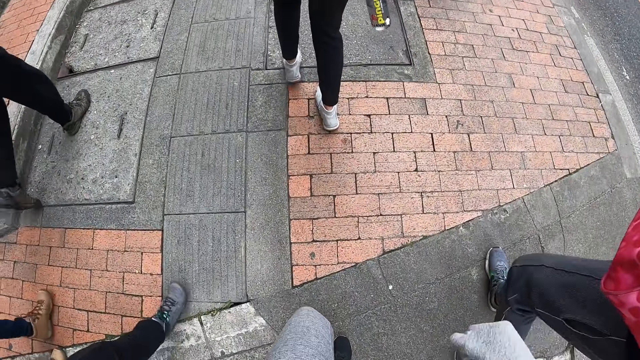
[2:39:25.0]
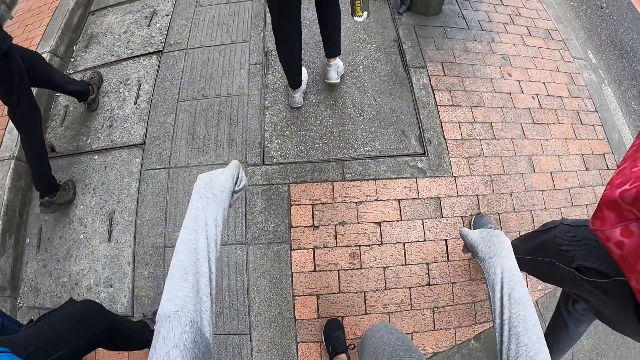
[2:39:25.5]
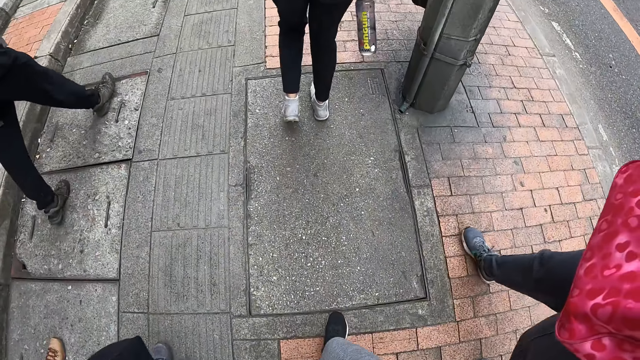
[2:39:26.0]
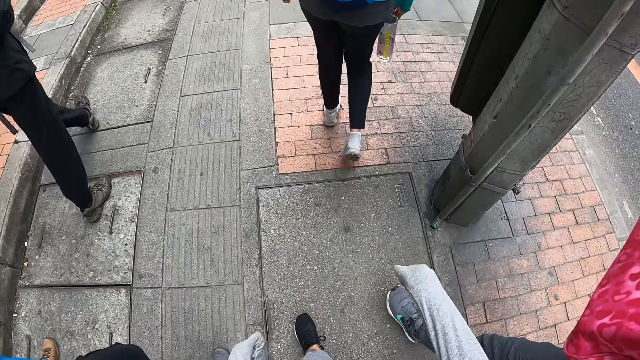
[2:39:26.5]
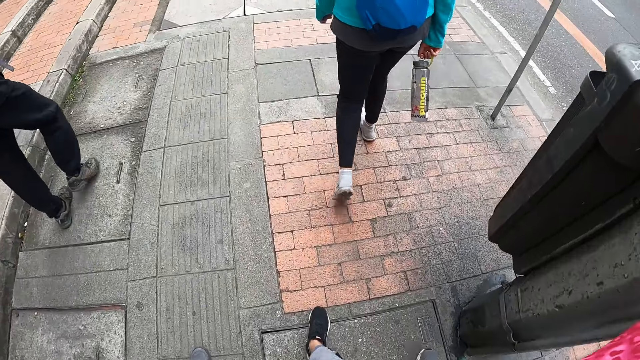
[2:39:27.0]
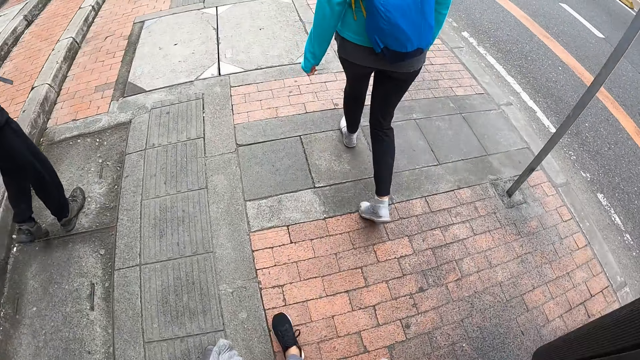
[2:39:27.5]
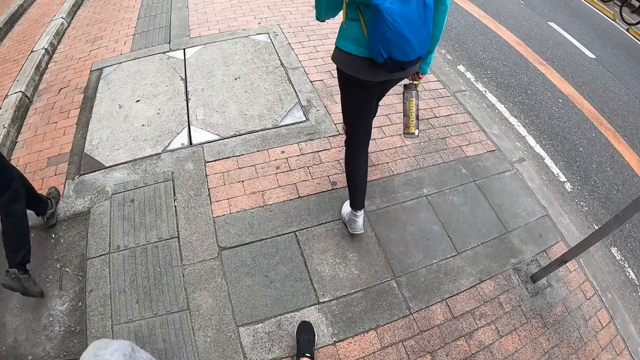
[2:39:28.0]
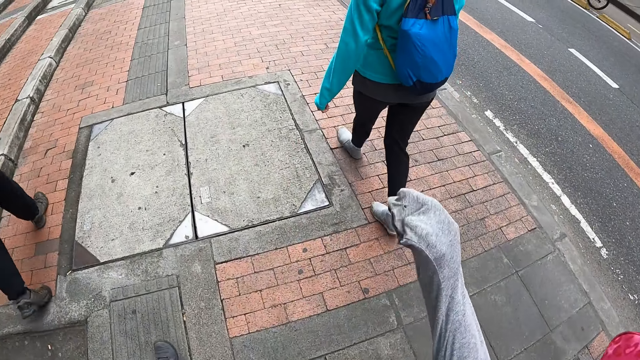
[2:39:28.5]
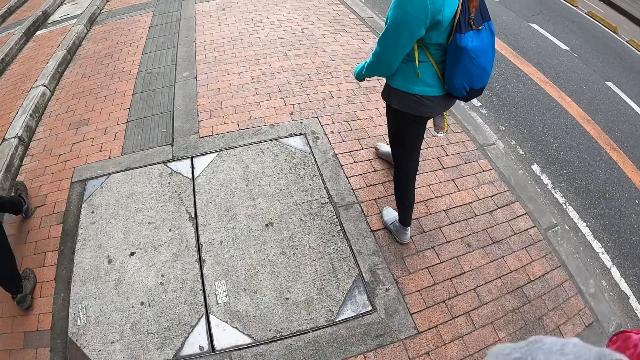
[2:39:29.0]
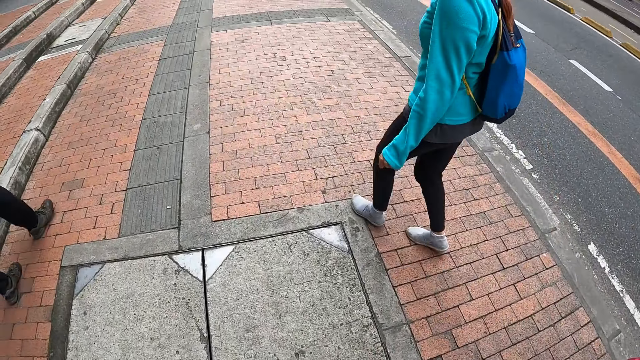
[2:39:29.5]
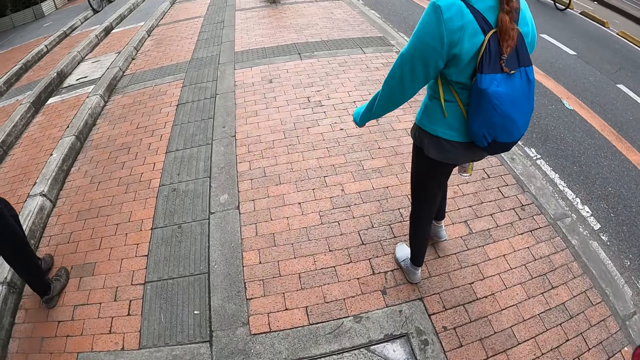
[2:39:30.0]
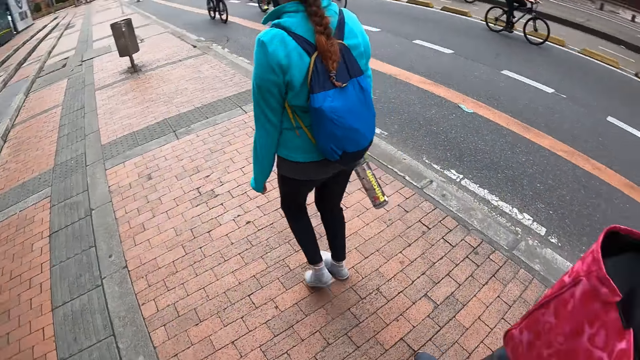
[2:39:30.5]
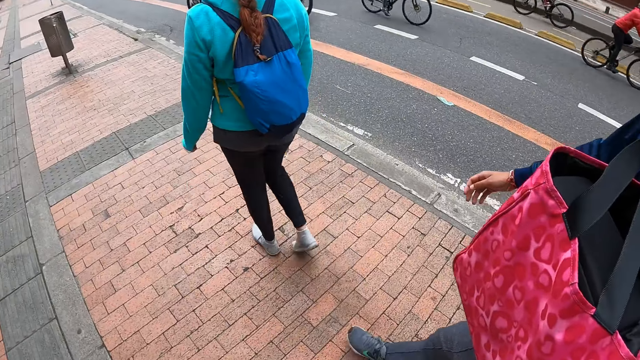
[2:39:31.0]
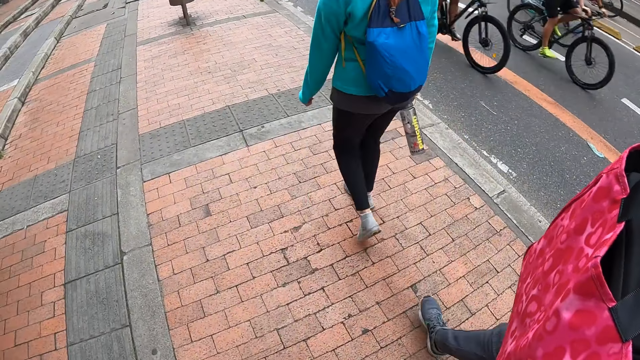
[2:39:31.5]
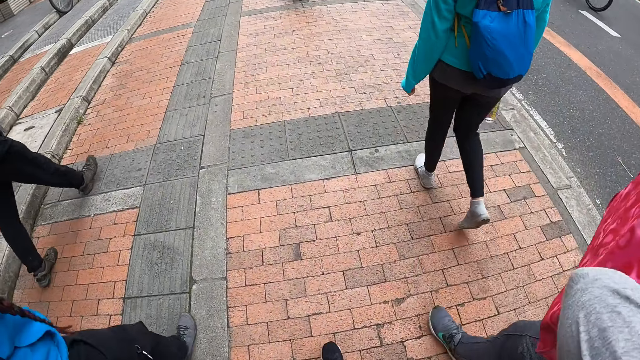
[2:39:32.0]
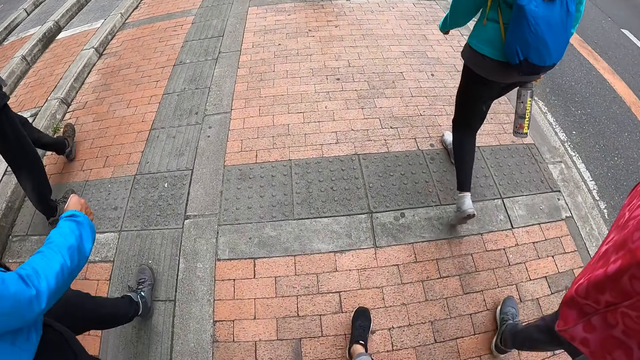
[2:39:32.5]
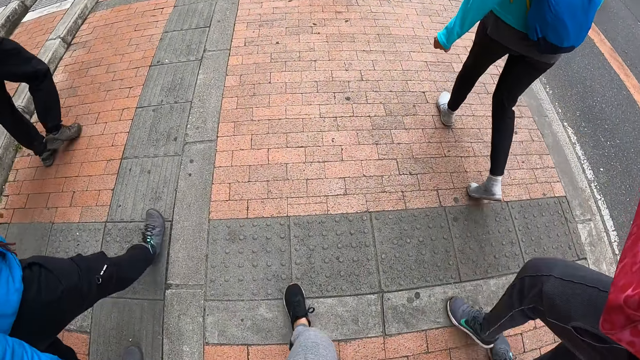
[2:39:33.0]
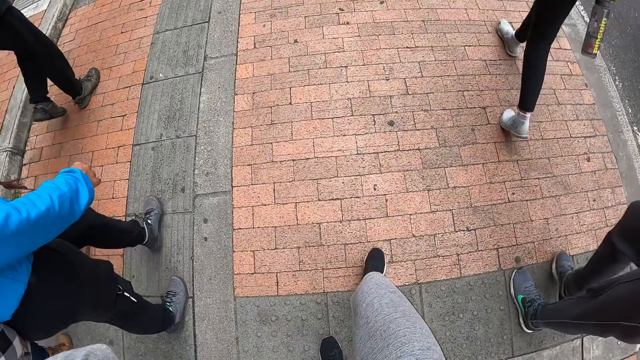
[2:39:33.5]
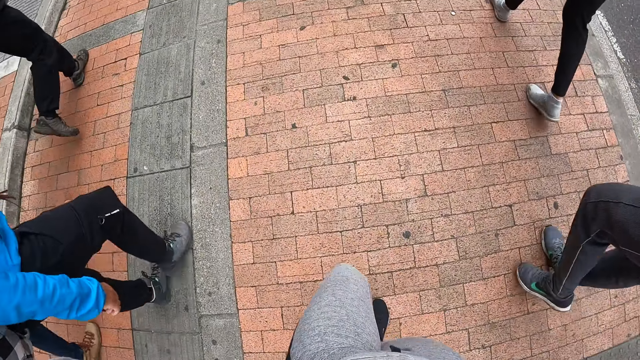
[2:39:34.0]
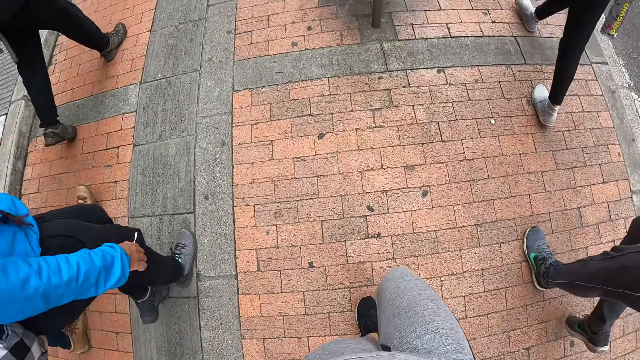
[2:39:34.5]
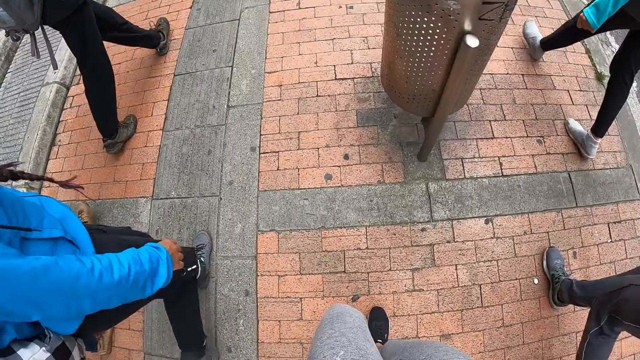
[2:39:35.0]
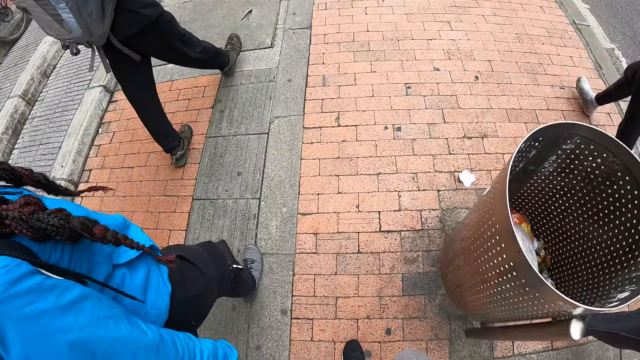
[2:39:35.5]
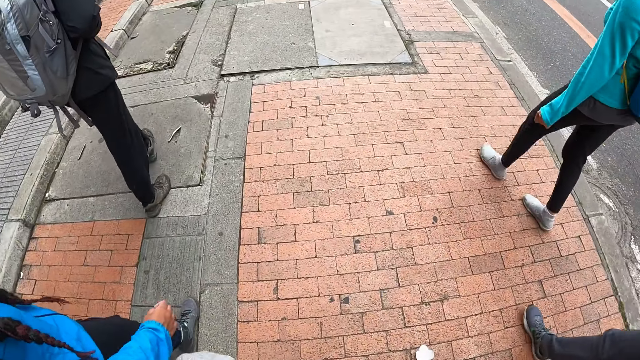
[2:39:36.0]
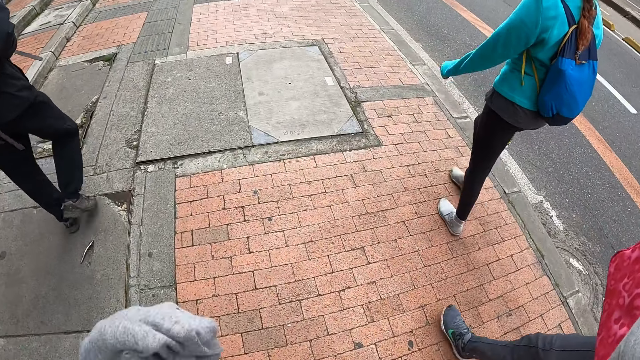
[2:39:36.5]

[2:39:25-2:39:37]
The camera wearer walks on the pavement along with colleagues. They lift their right hand.

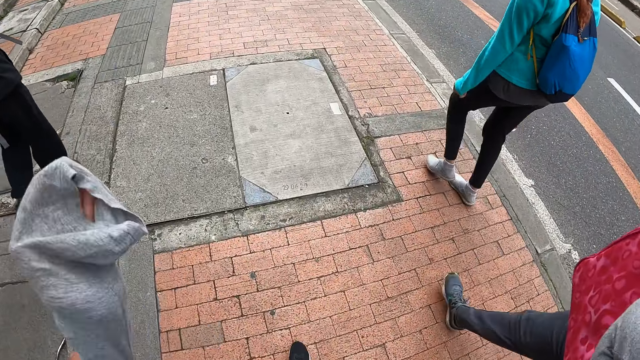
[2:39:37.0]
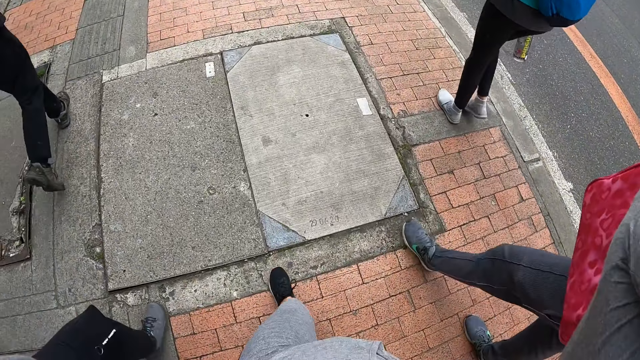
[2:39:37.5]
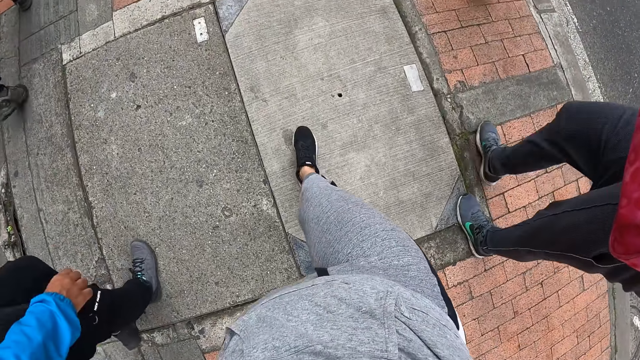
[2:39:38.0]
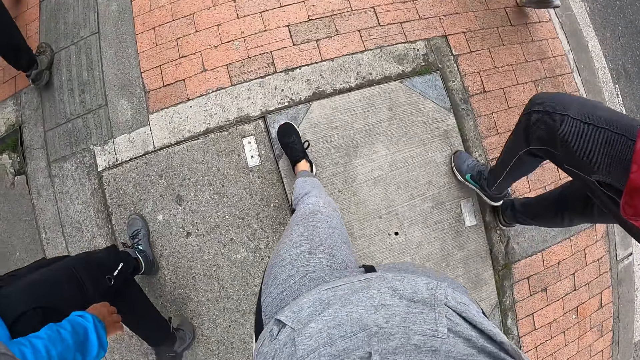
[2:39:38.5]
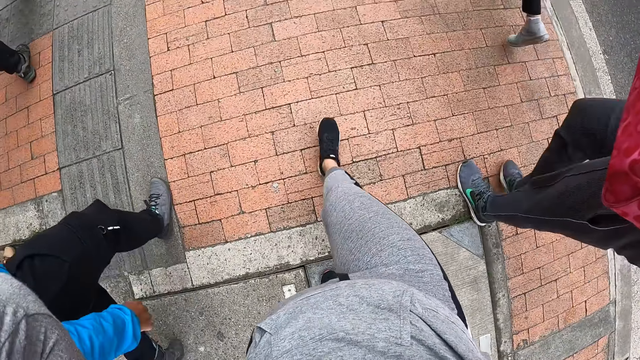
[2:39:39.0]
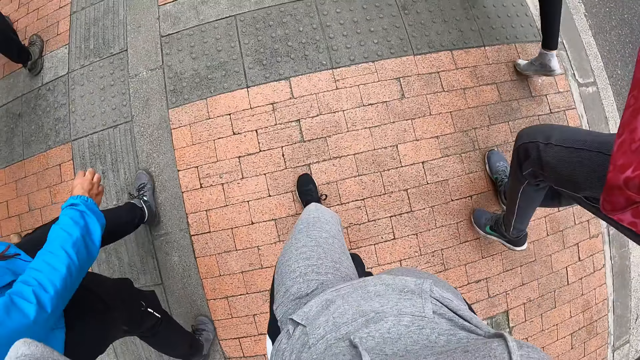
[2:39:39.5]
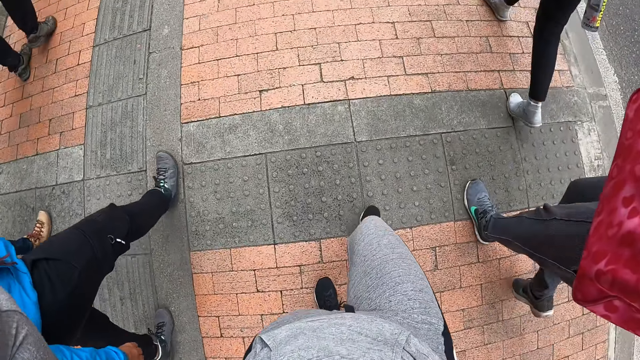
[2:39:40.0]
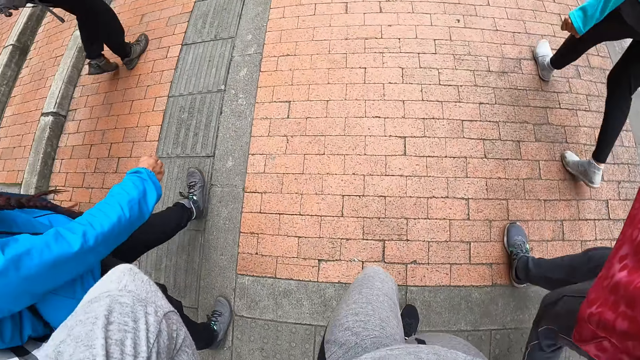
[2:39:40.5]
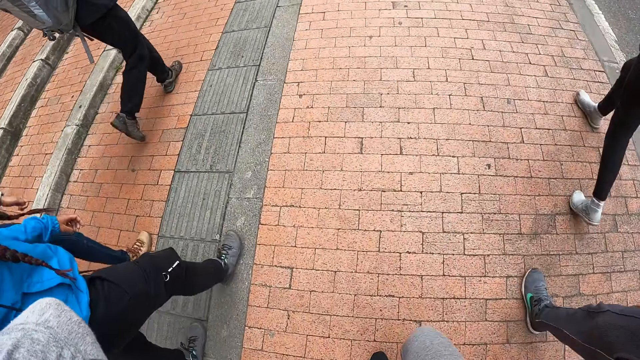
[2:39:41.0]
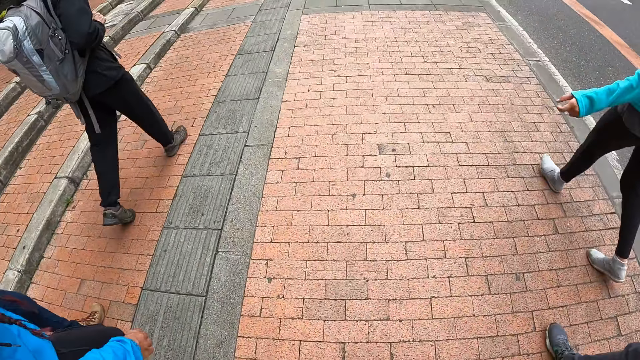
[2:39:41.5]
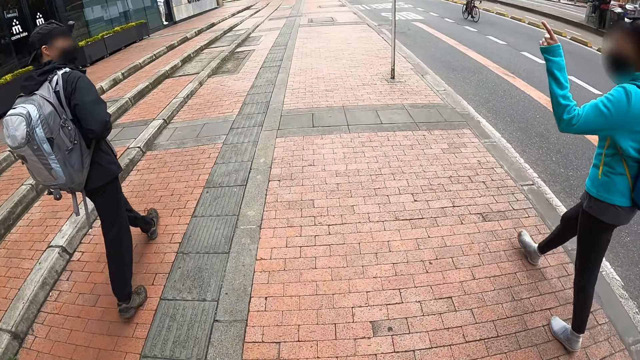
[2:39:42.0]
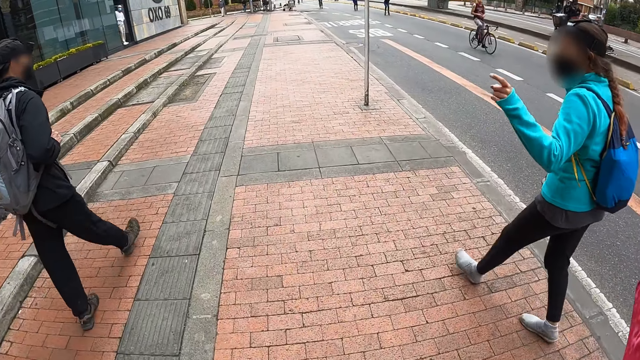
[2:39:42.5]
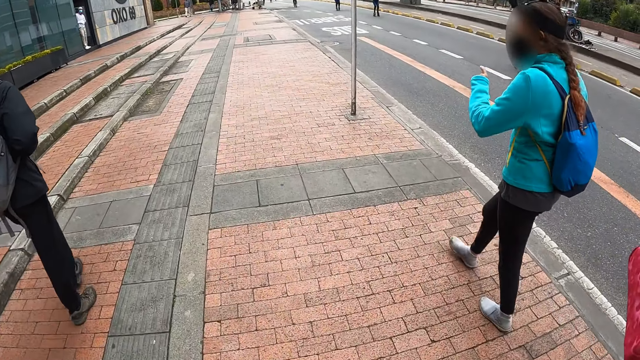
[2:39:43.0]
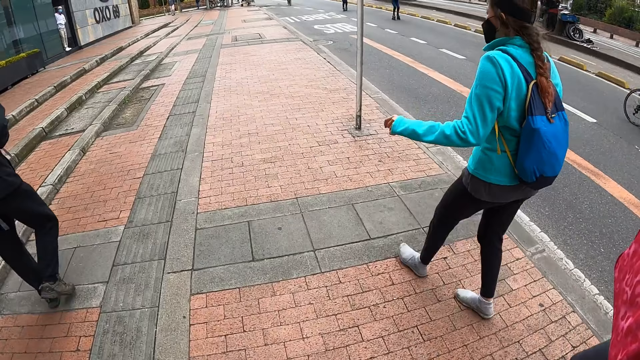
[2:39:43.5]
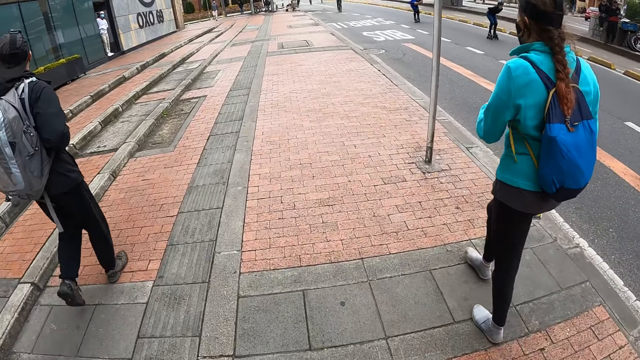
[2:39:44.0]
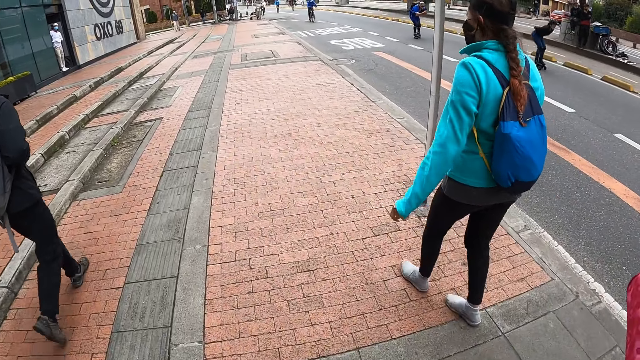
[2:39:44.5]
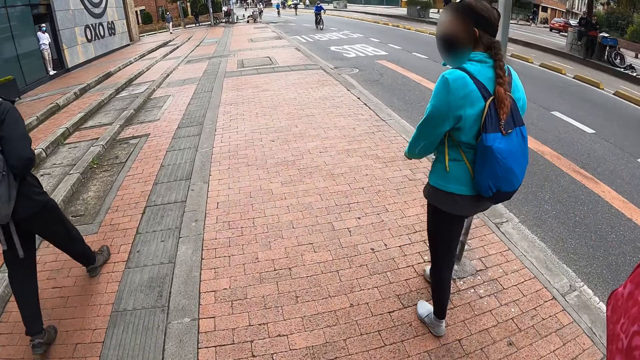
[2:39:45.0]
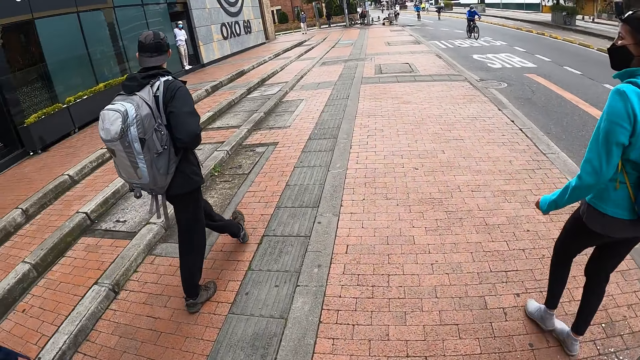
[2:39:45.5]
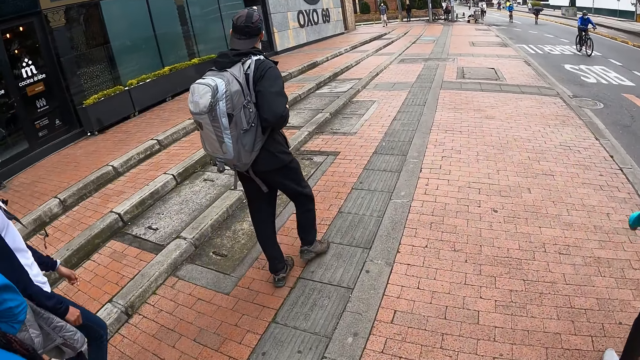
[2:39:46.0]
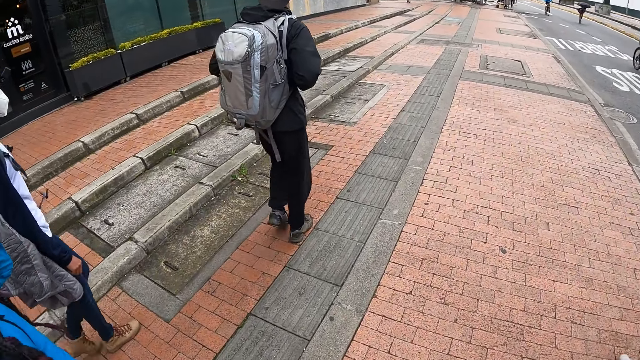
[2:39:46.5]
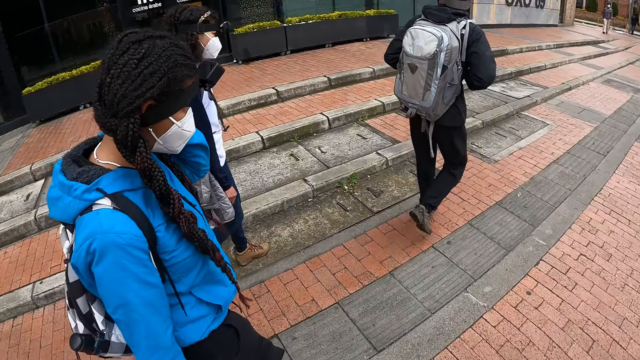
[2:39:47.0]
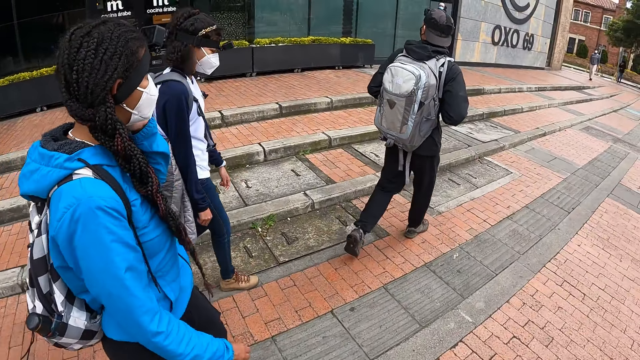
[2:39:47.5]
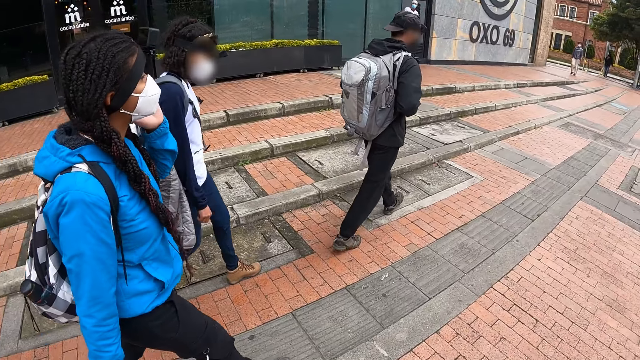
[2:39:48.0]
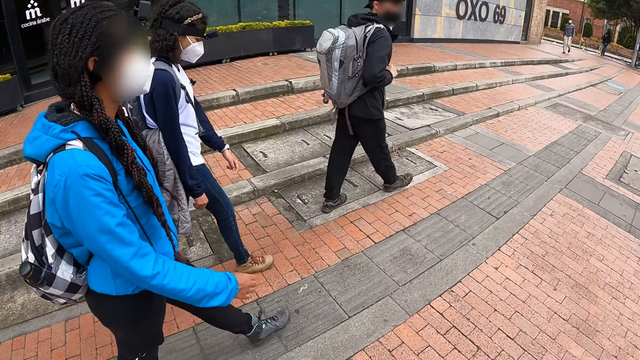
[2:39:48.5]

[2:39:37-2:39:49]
A woman makes gestures with her left hand. The camera wearer walks on the pavement along with colleagues.
